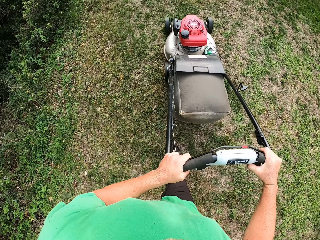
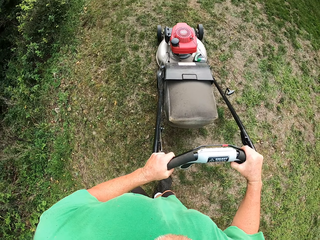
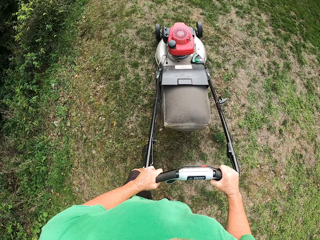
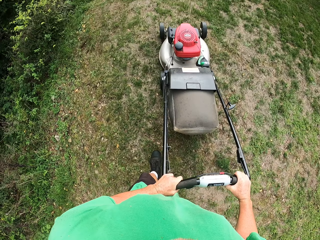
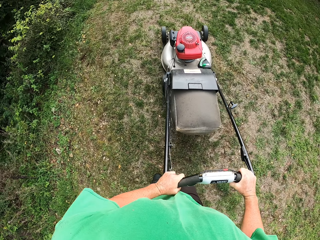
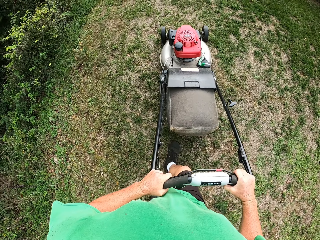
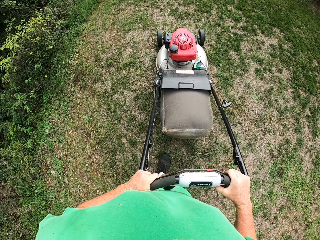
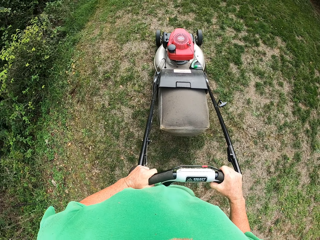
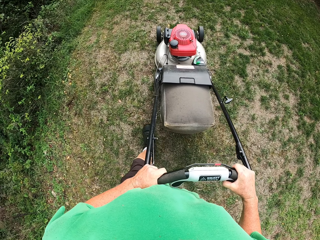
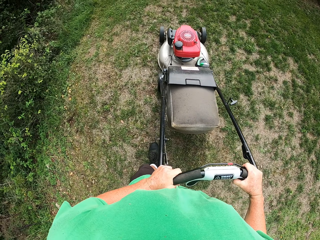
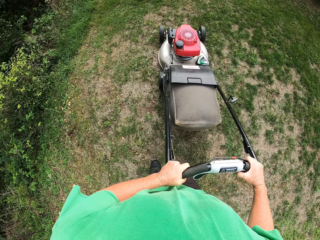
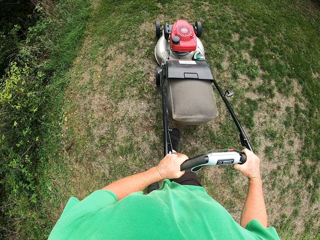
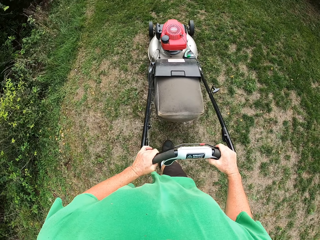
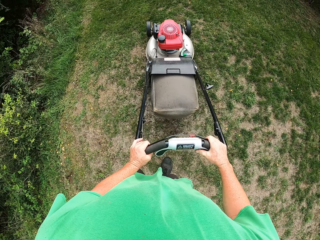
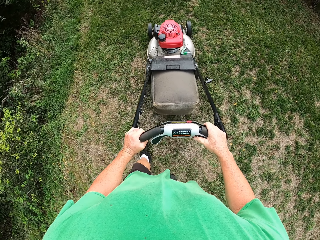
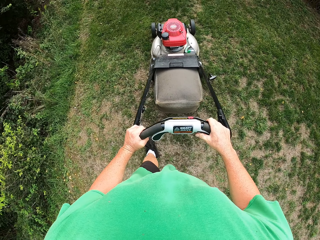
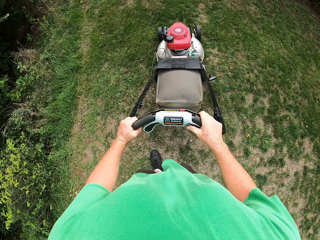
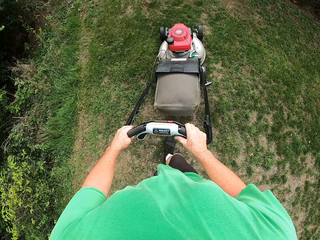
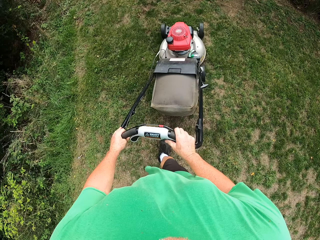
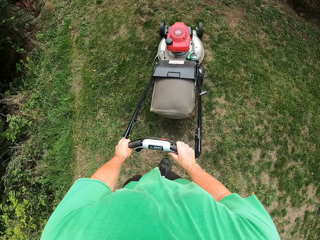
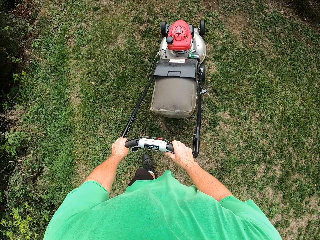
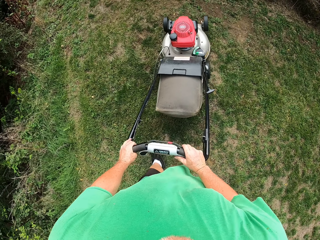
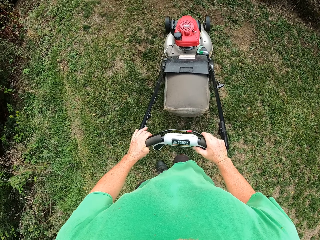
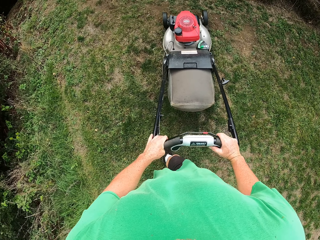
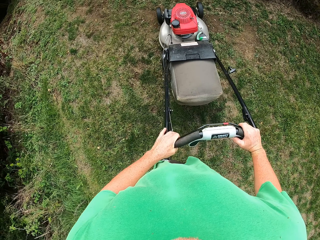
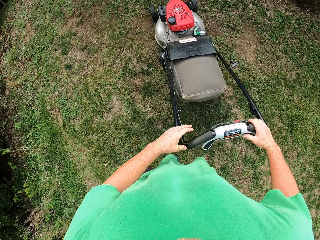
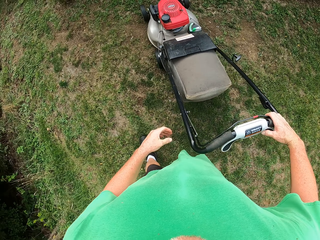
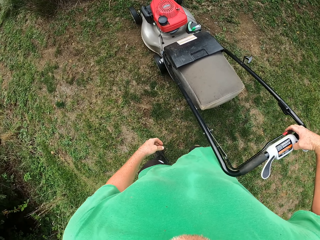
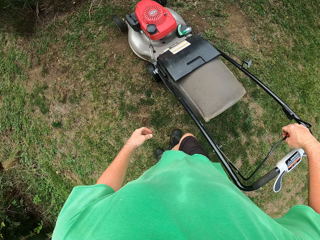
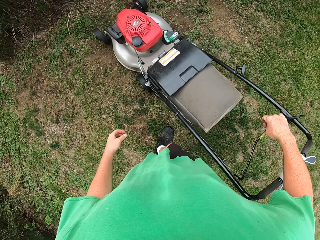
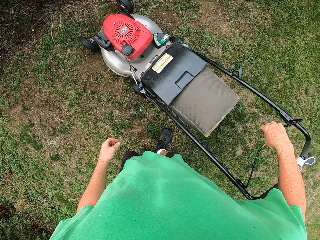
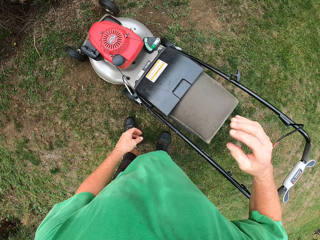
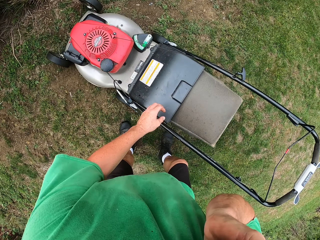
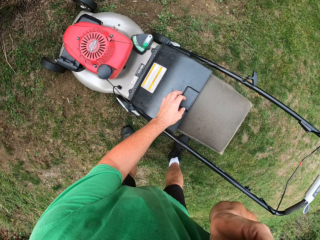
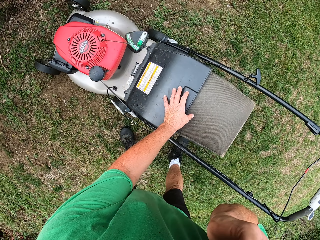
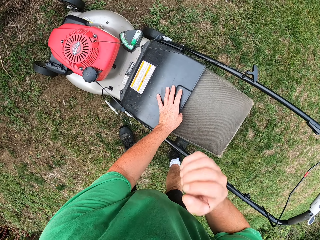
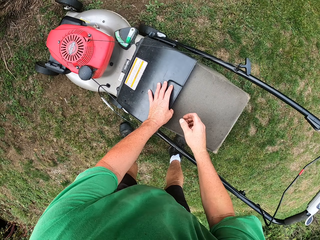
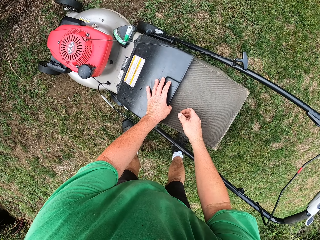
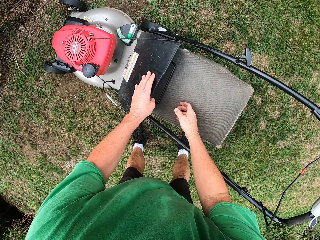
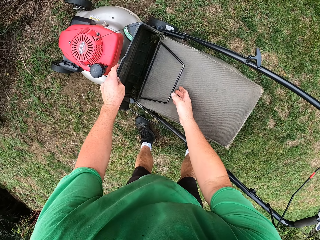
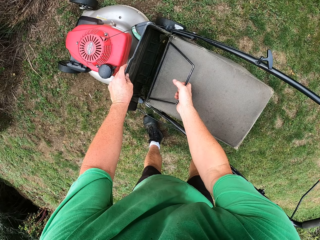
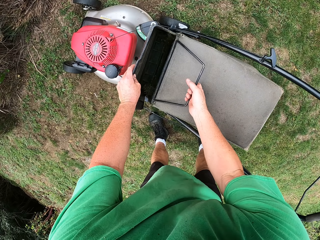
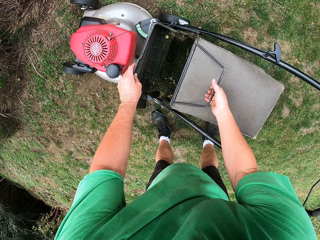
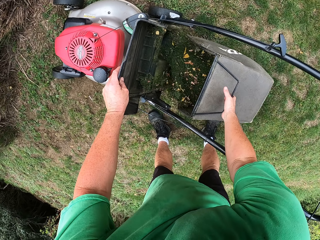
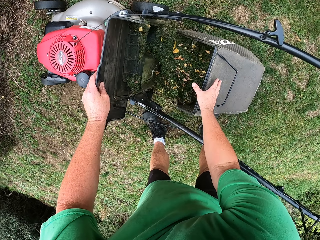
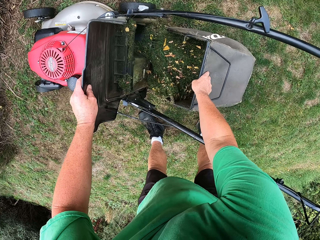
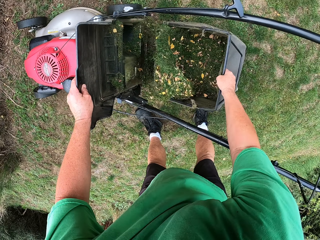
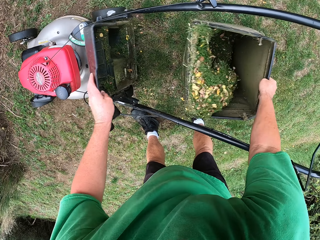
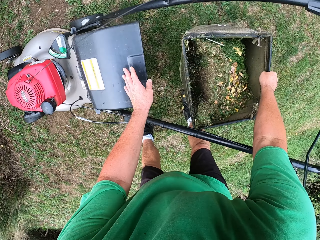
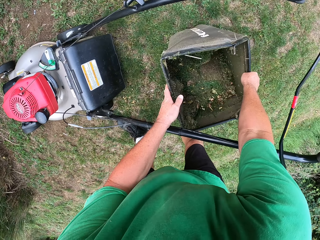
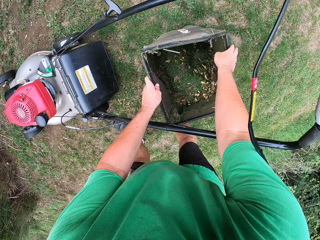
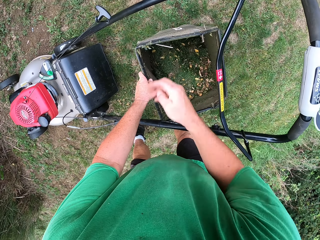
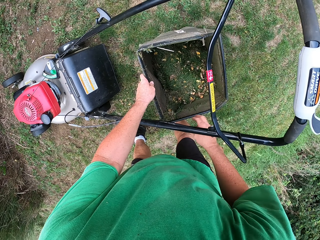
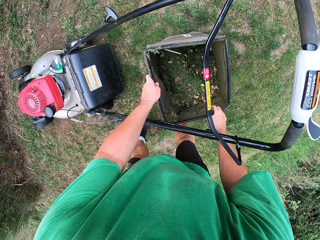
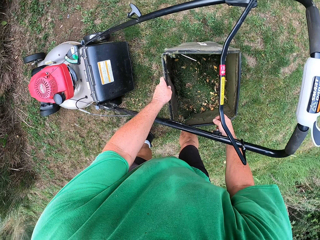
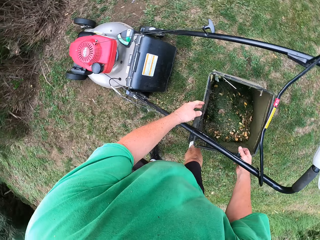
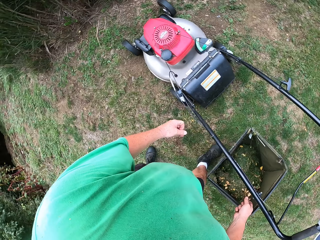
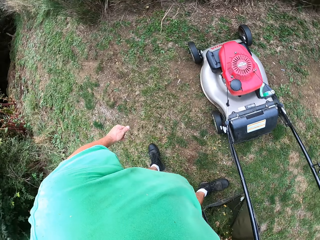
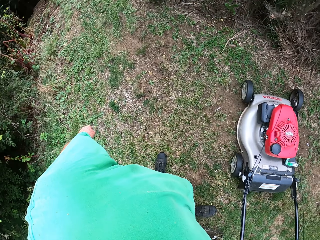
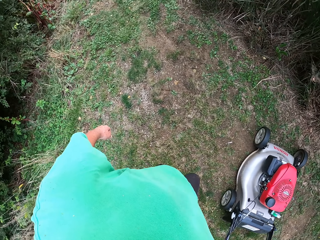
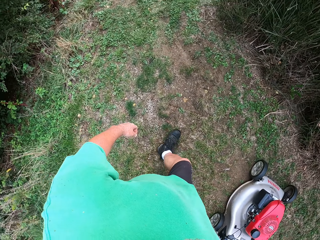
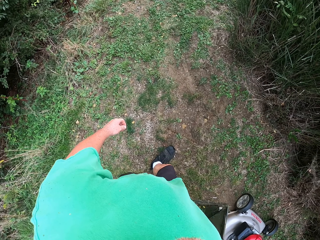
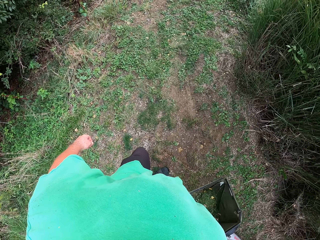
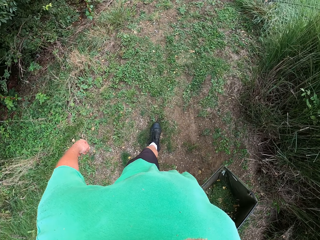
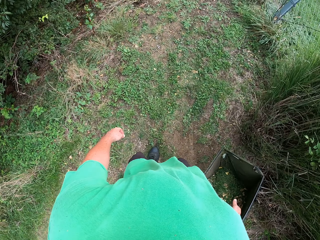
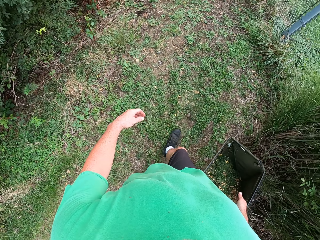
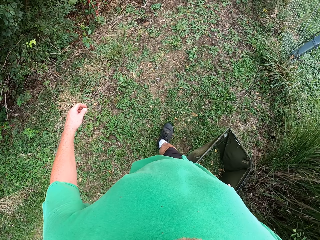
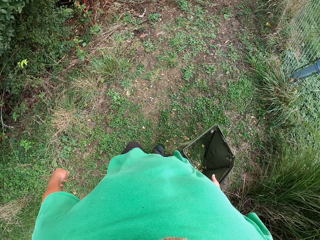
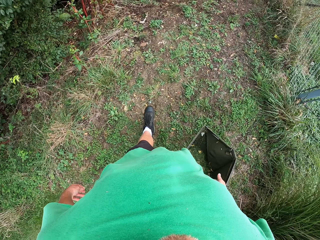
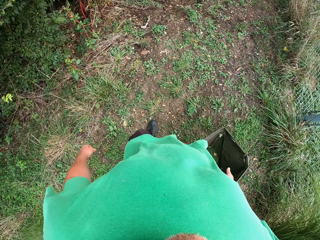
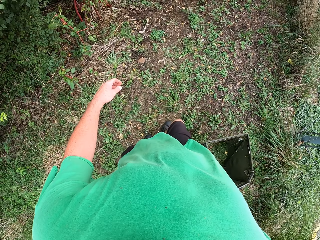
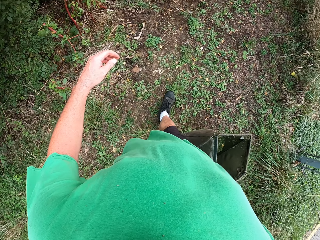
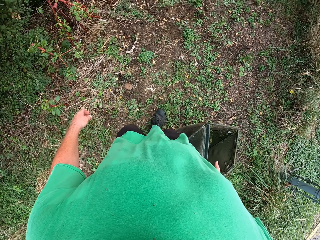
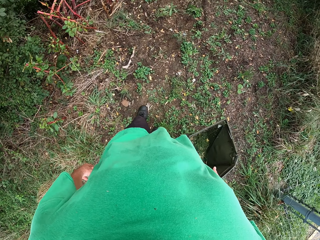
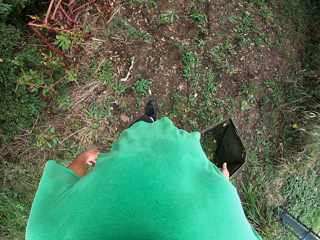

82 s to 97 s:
The camera wearer stops cutting the grass. They remove the grass catcher bag. They open something. They pick up the dustbin. They walk with the grass catcher bag.

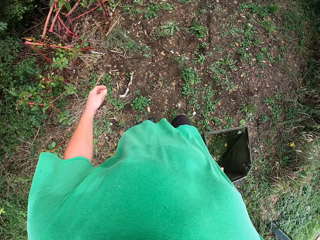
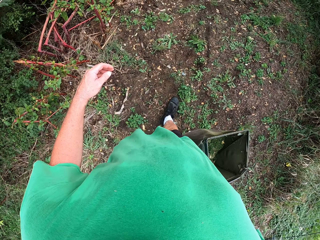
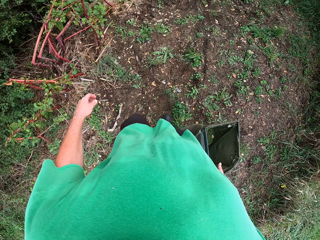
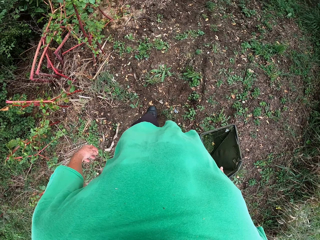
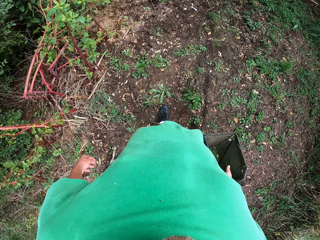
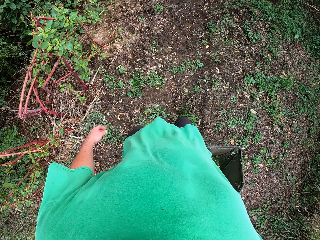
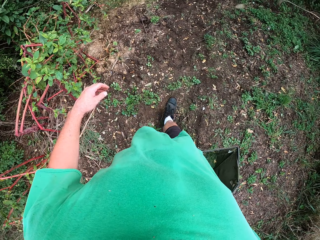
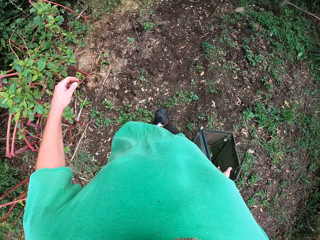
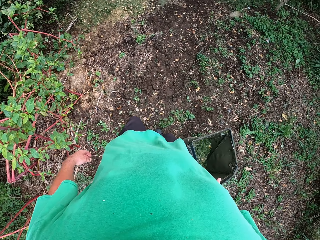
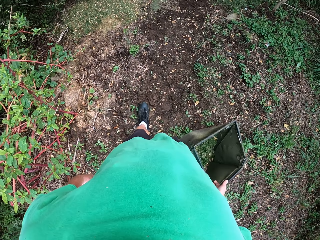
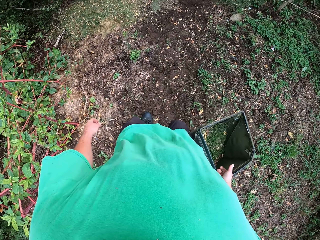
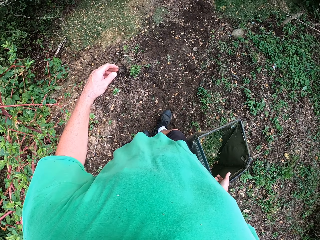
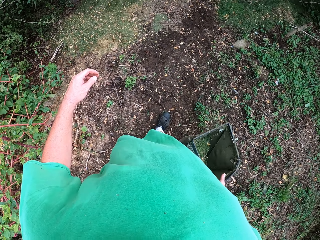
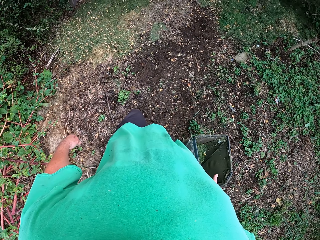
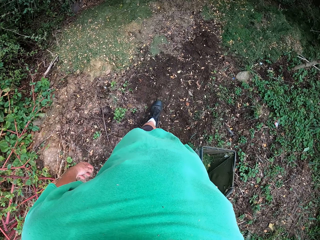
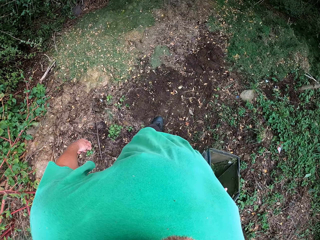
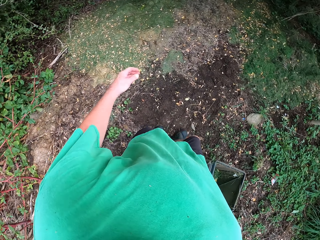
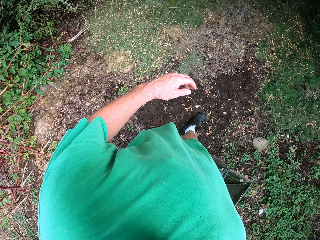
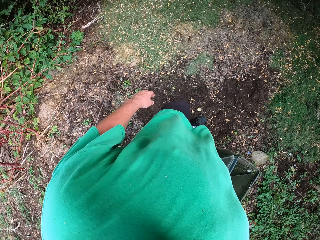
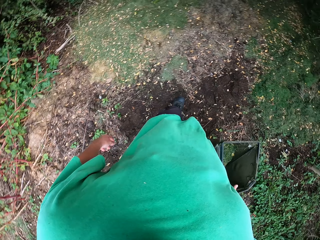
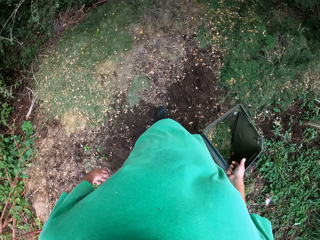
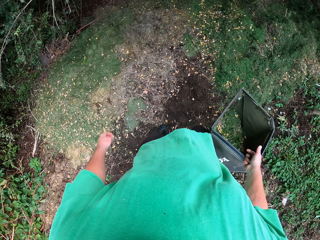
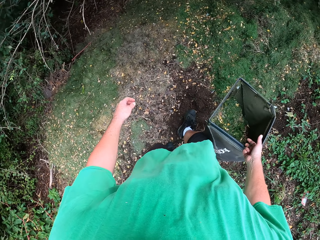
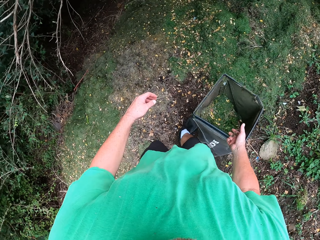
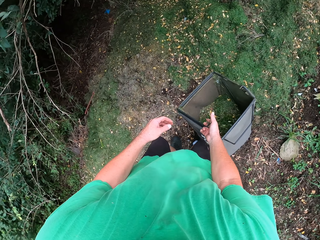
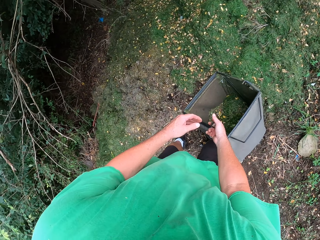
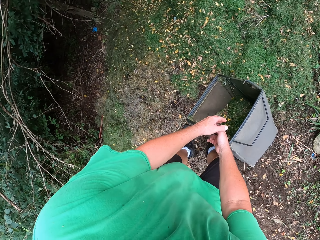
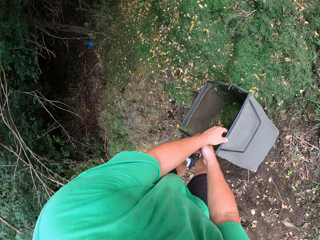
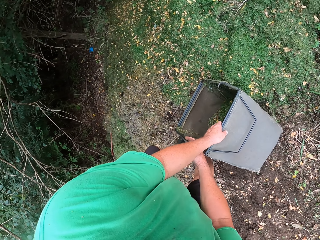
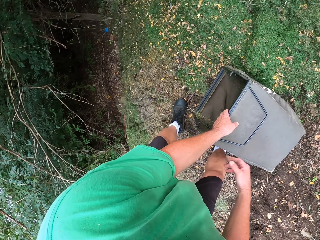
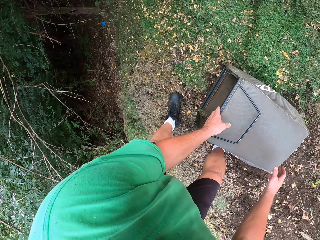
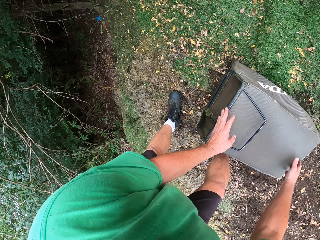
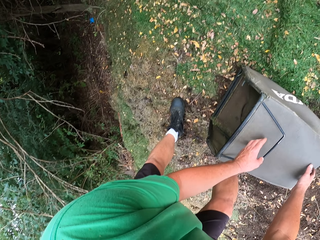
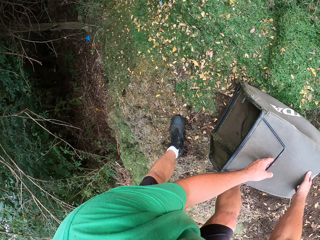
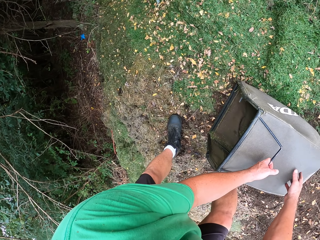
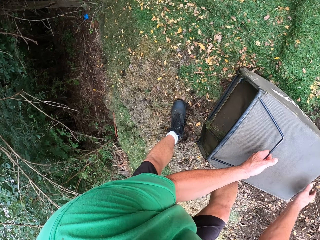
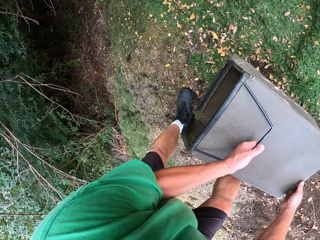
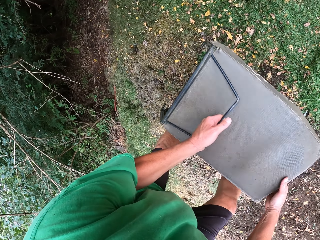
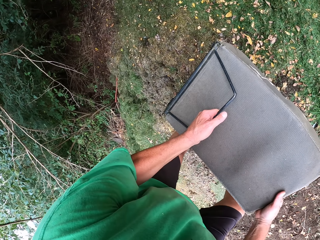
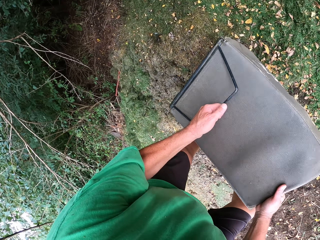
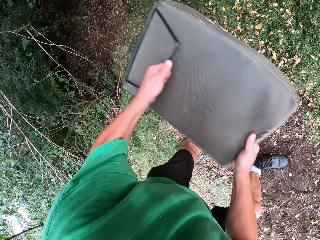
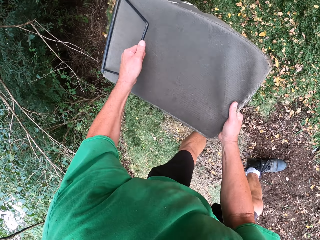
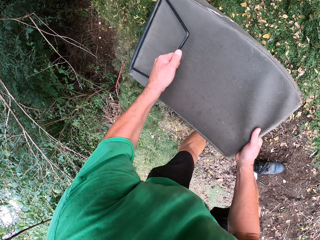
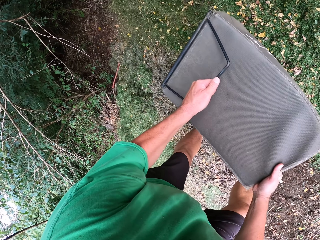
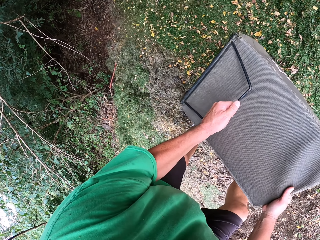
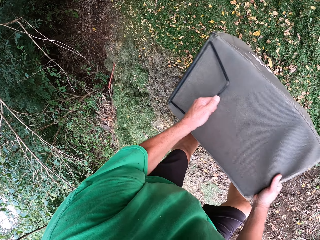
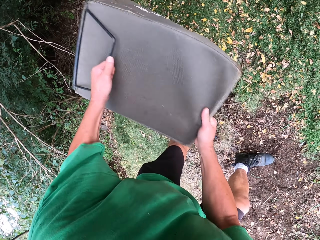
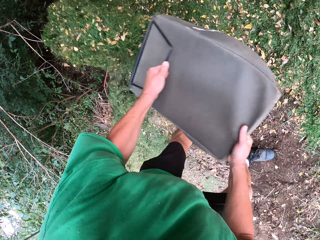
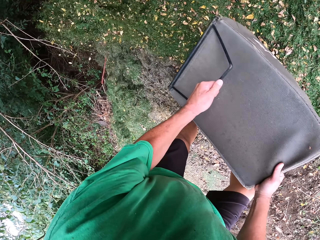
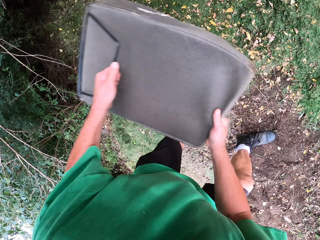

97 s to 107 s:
The camera wearer empties the grass catcher bag on the dustbin.
